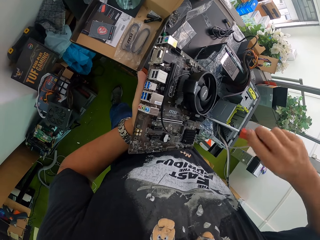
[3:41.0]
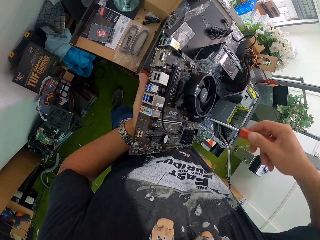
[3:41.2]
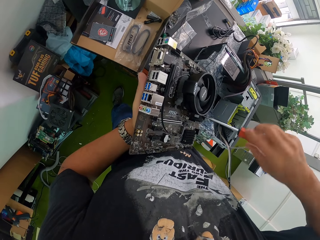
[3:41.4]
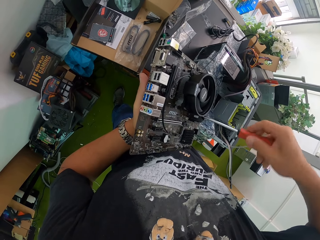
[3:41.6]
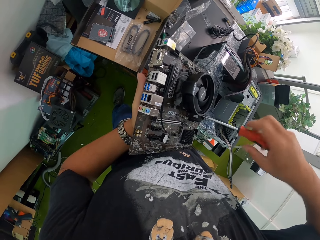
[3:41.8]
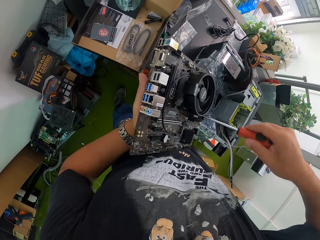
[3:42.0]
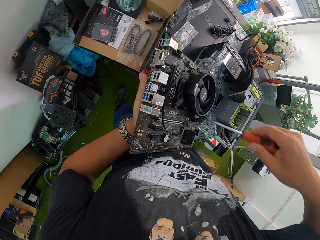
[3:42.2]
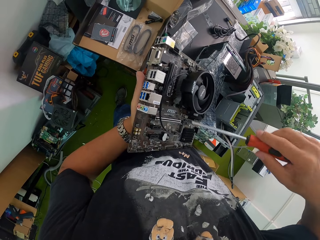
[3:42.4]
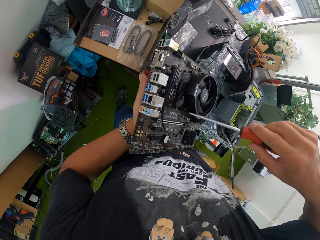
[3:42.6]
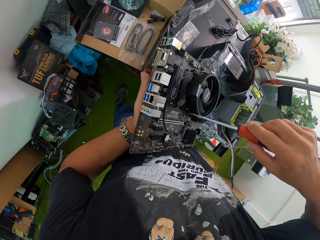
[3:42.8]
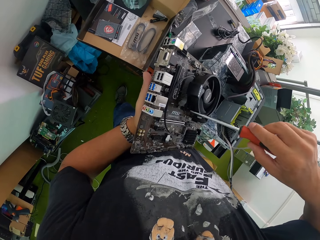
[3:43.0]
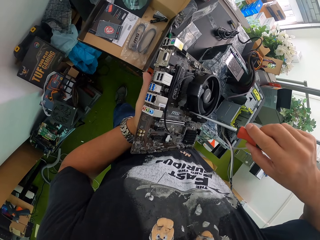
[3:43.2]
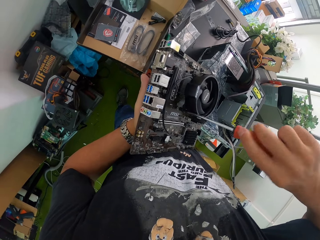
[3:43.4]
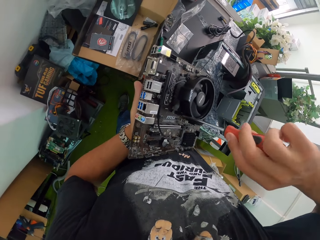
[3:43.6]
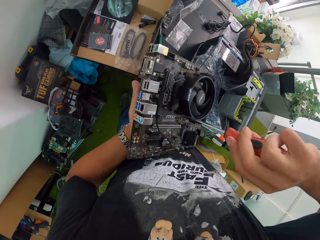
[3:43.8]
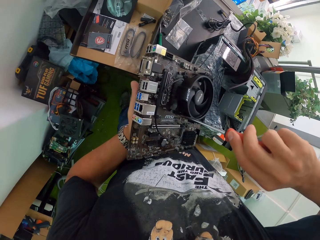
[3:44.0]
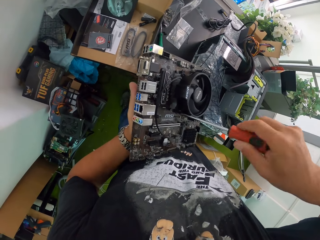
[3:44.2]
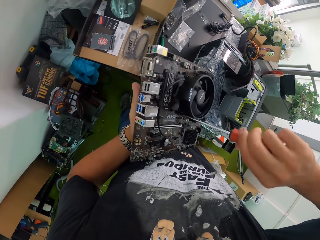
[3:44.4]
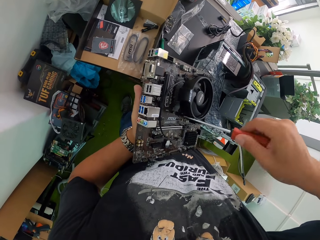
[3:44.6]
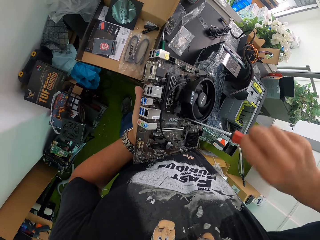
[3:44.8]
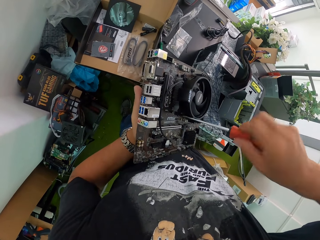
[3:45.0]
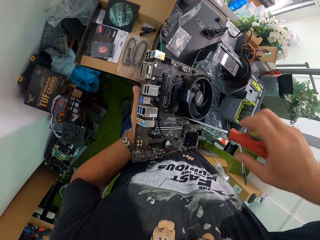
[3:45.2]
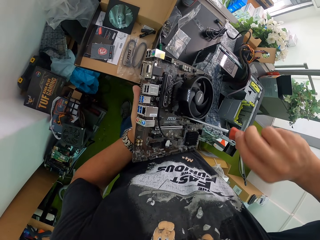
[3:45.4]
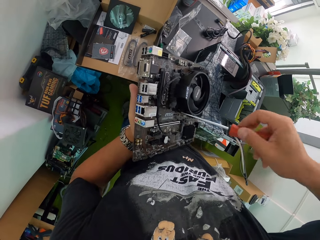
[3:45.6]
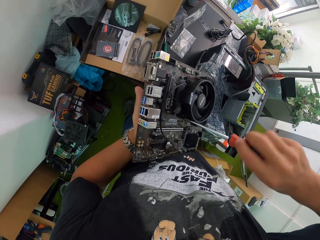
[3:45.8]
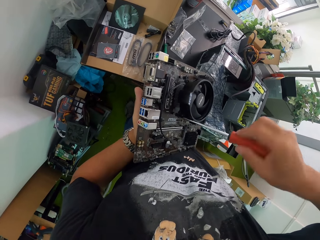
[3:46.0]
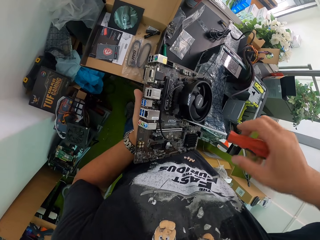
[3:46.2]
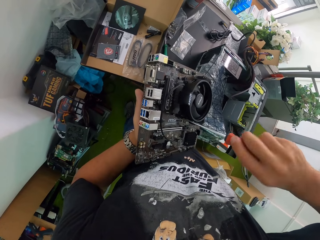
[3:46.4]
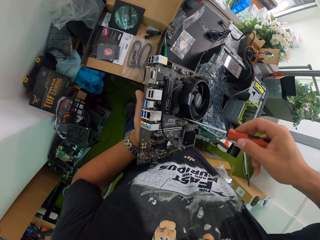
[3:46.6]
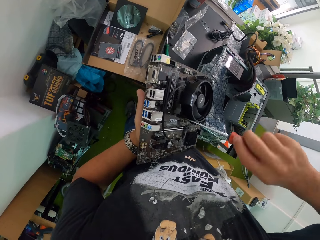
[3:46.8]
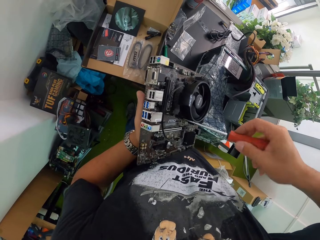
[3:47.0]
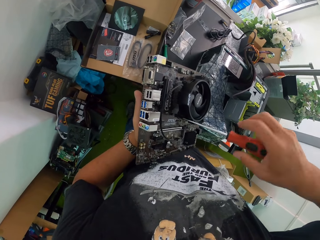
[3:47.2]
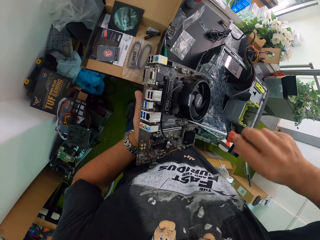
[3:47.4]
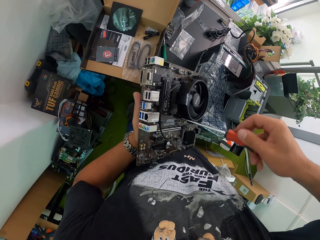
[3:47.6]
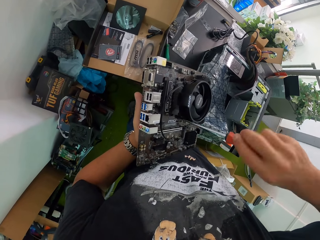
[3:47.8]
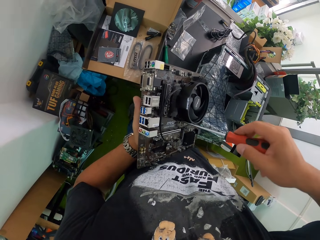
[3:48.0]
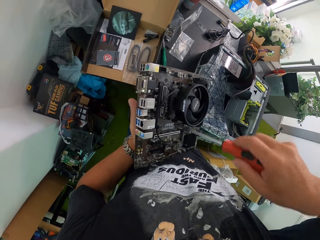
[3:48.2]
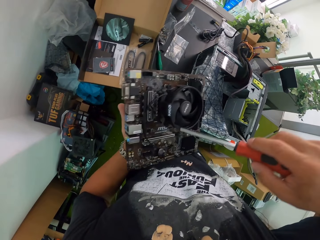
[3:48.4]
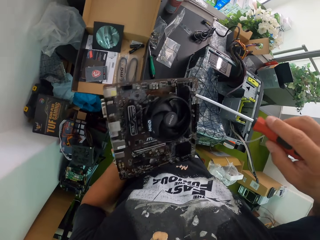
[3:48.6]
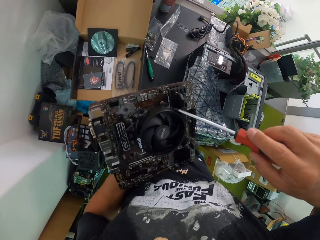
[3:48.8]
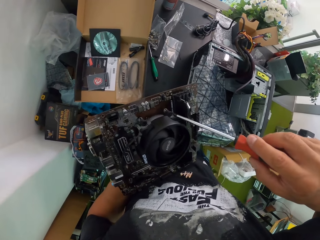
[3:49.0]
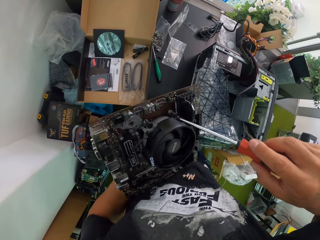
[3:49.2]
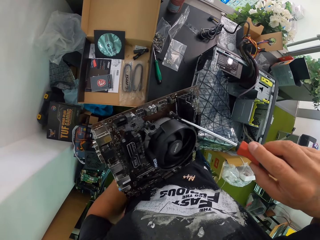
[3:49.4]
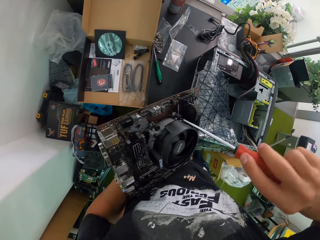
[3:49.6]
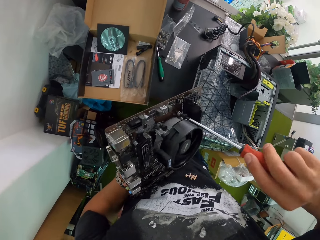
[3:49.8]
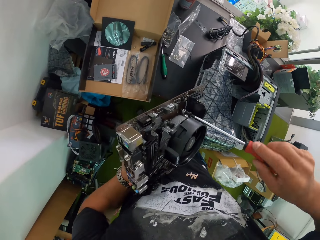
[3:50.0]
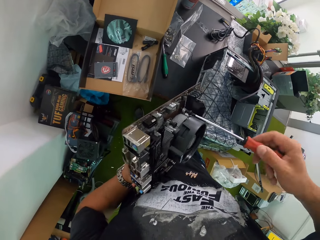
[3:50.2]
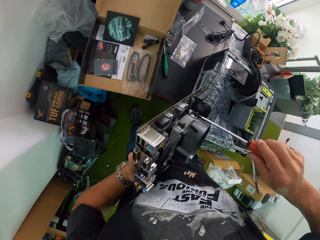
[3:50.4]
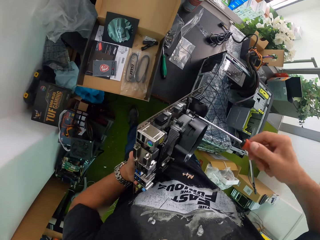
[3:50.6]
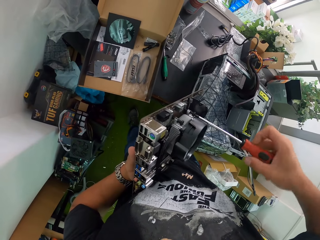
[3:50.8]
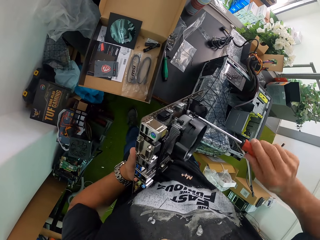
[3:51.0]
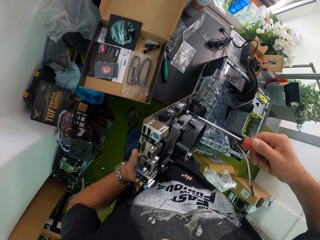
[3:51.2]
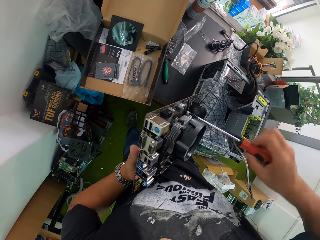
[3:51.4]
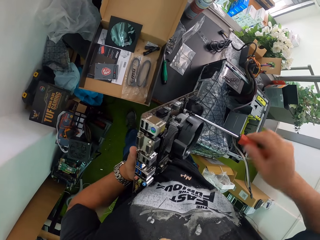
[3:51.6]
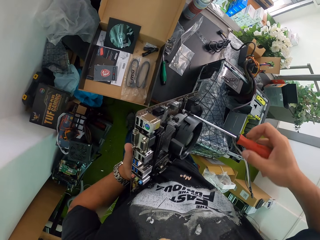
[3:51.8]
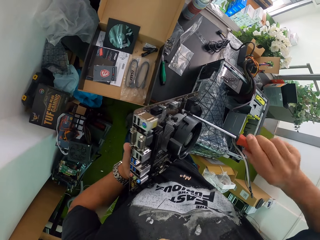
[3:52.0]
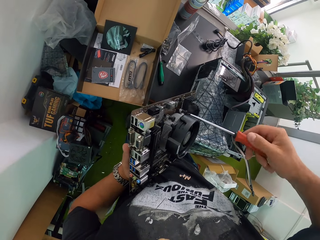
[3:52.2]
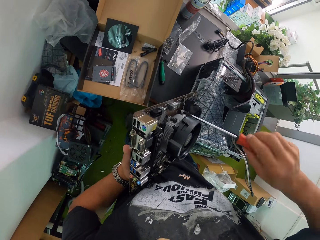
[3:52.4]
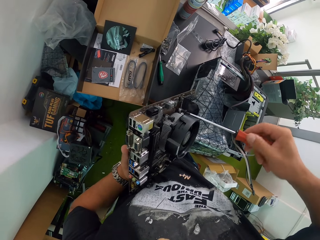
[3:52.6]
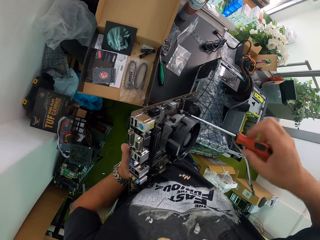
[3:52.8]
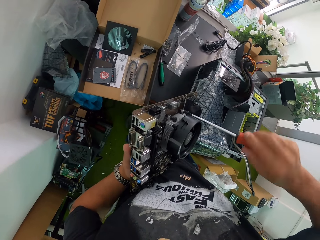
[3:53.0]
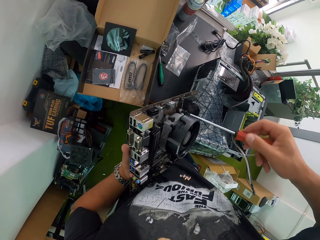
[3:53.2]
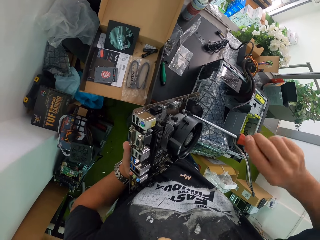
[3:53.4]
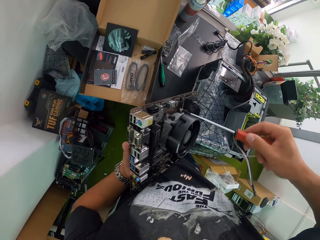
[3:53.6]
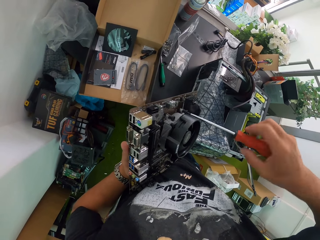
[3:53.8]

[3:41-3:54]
The camera wearer tightens a screw on the motherboard with the screwdriver in his right hand. He tightens a screw again.

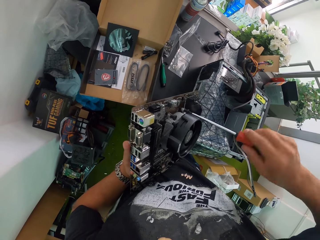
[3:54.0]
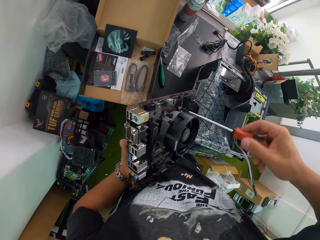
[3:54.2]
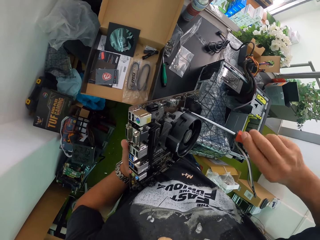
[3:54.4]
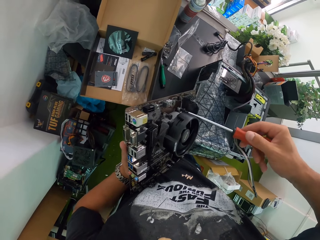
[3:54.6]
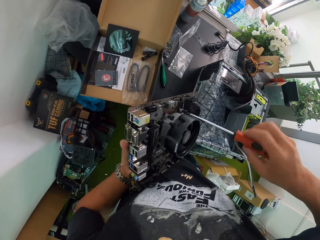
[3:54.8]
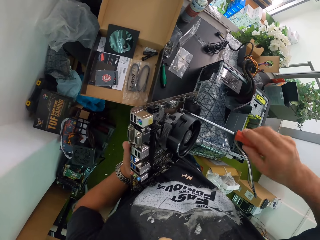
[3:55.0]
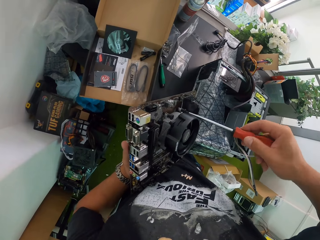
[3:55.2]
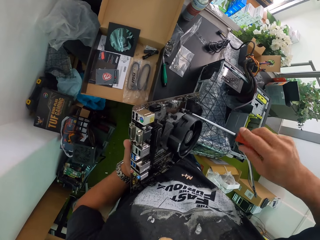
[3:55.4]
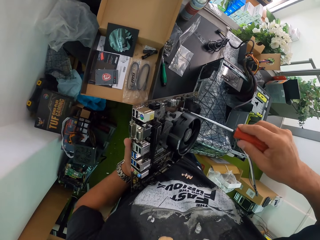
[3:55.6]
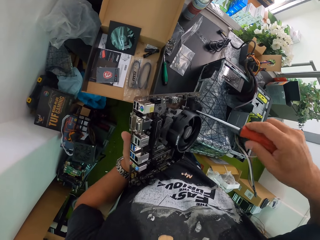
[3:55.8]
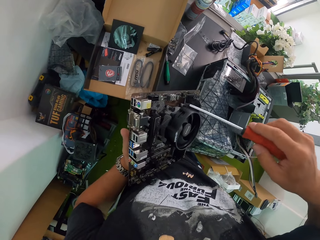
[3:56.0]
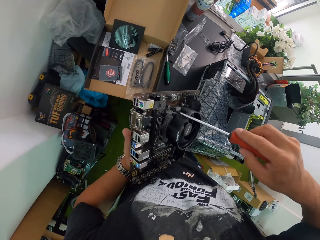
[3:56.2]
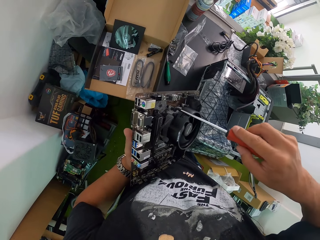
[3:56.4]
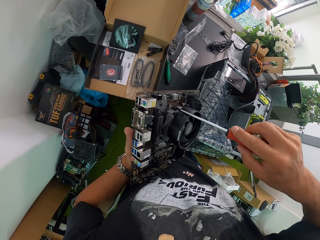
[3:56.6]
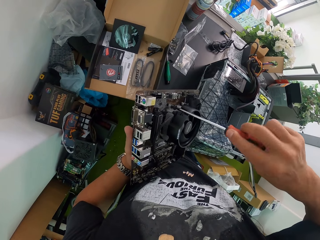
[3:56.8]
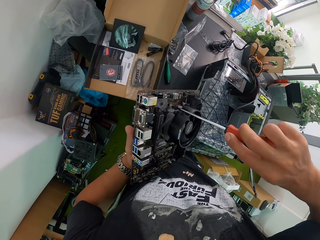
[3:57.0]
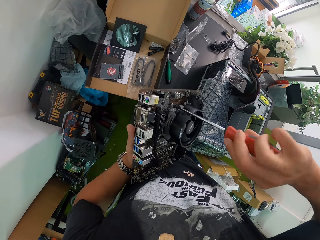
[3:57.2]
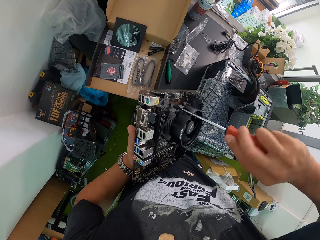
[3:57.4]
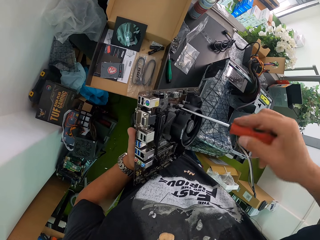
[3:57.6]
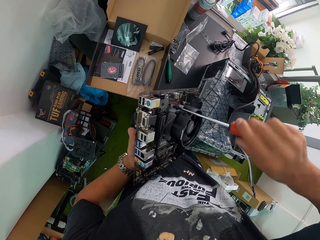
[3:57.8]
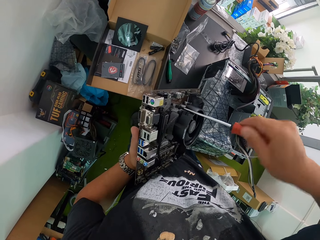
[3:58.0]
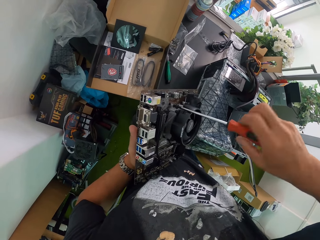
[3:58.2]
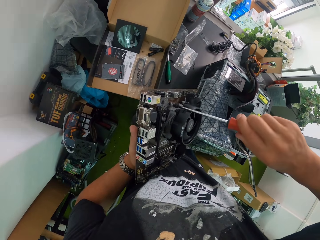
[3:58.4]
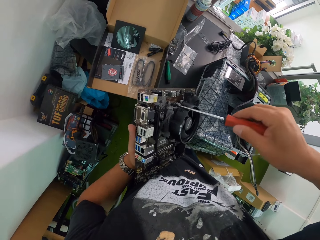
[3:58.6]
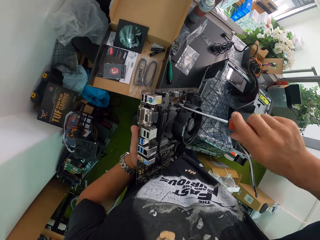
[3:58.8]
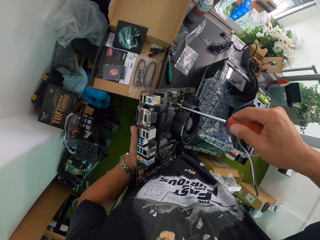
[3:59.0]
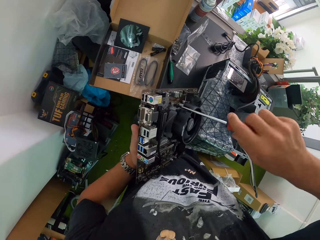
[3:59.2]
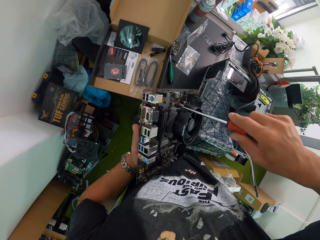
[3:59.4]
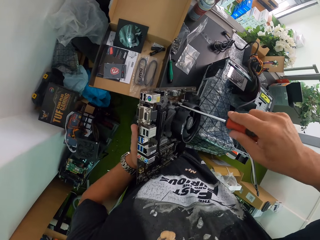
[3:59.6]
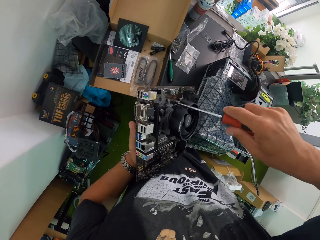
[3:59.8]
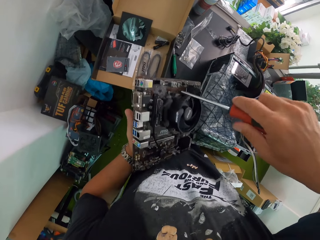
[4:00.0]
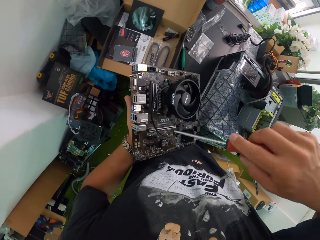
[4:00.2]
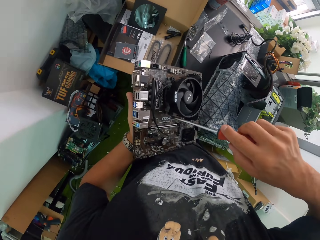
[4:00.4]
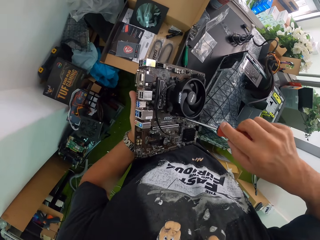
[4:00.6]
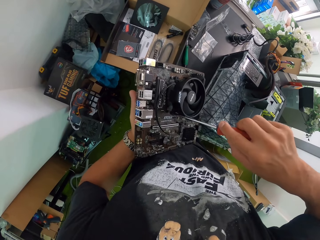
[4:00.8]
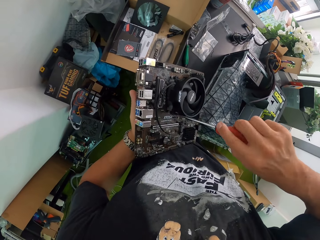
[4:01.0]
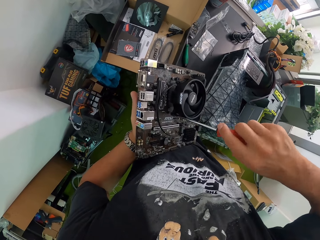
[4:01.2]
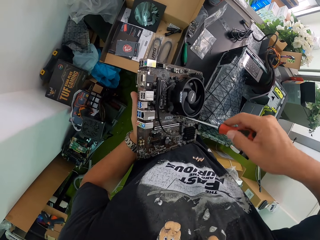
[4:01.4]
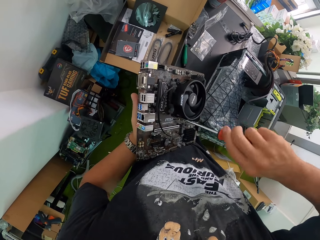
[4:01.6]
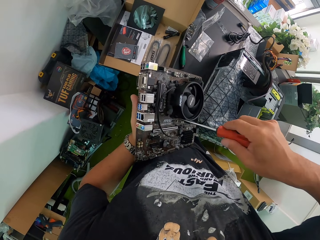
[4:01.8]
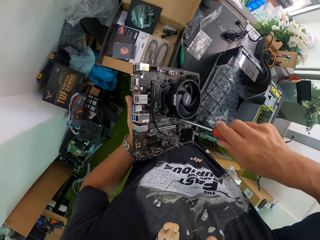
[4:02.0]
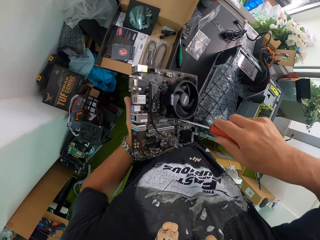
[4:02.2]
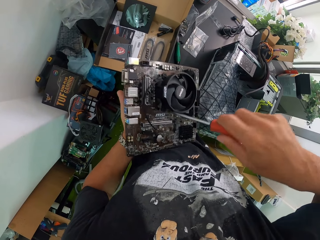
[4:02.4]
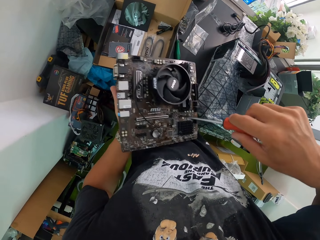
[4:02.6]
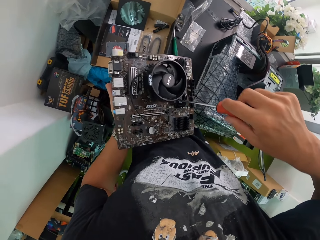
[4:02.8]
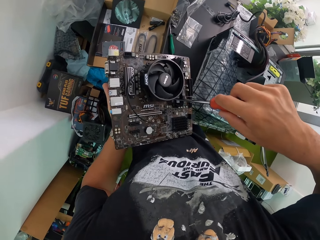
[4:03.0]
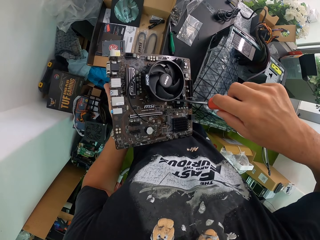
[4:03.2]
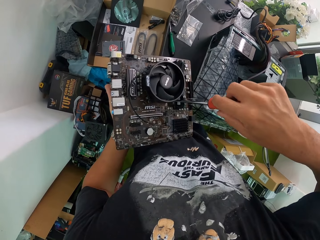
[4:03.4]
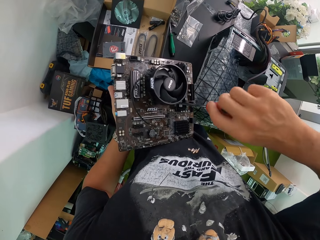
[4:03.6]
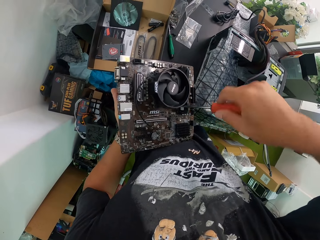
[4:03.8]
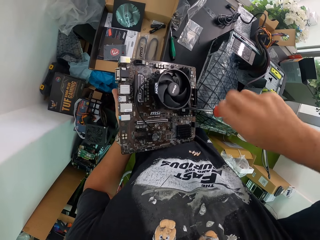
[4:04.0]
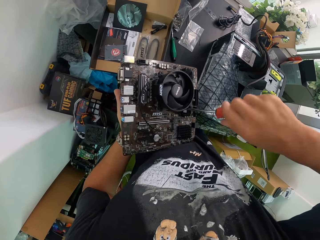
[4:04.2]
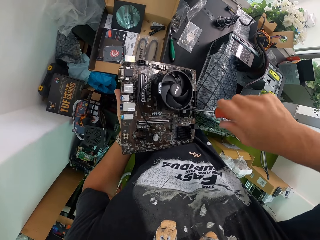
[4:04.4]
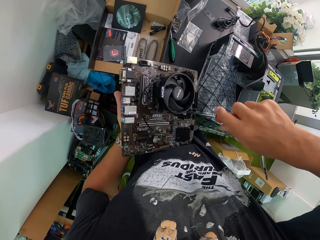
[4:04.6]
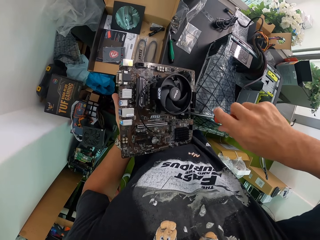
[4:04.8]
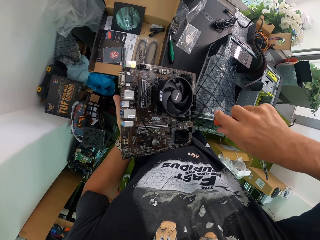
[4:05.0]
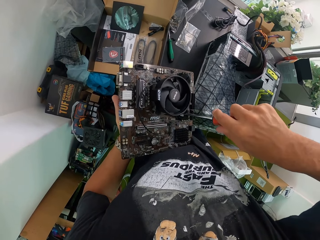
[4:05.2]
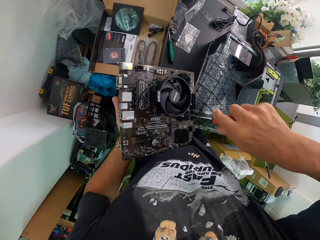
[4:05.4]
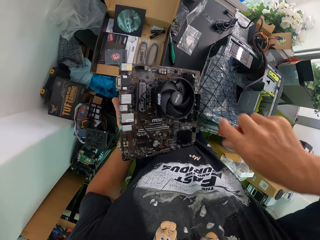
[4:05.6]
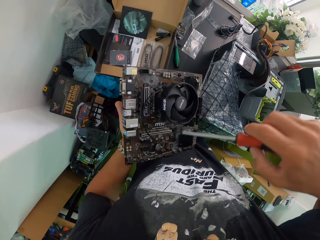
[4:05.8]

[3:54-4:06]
The camera wearer tightens the first screw on the motherboard with the screwdriver in his right hand. He tightens the third screw on the motherboard with the screwdriver in his right hand. He tightens the second screw on the motherboard with the screwdriver in his right hand.
